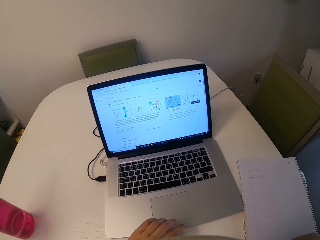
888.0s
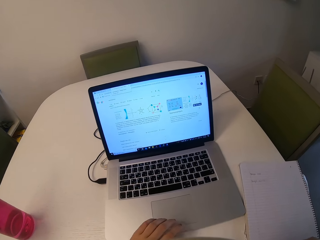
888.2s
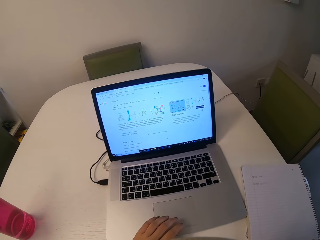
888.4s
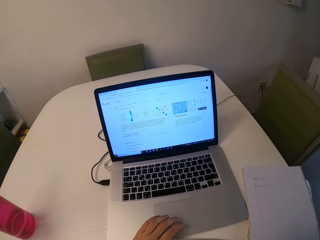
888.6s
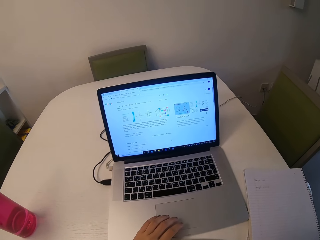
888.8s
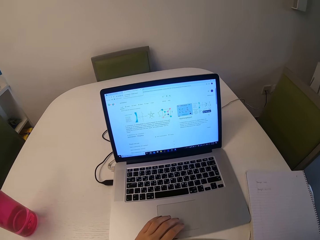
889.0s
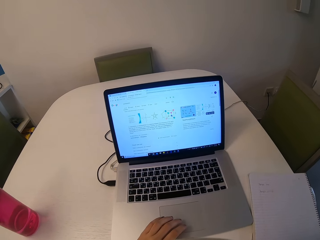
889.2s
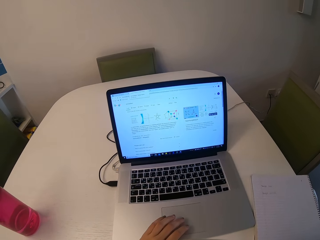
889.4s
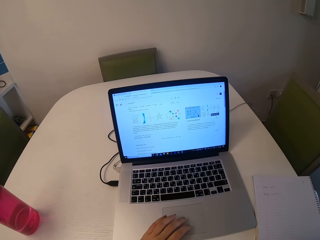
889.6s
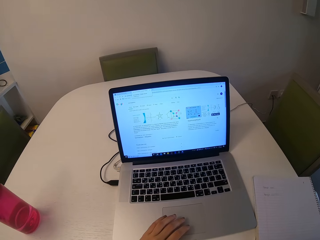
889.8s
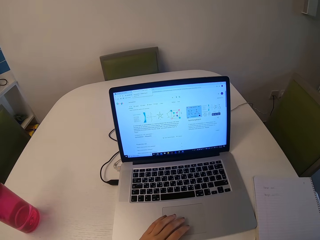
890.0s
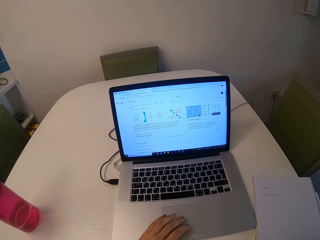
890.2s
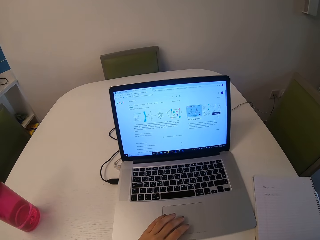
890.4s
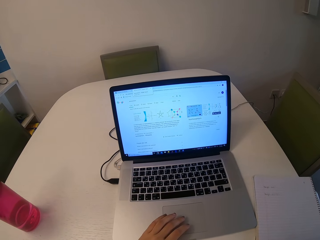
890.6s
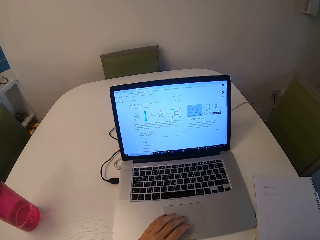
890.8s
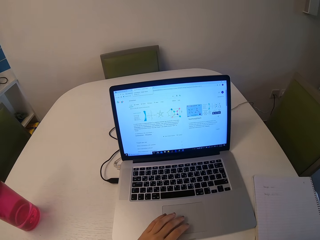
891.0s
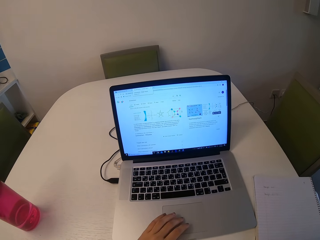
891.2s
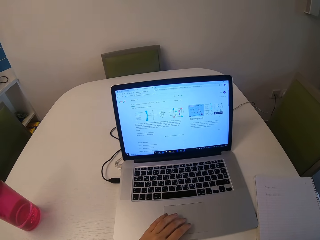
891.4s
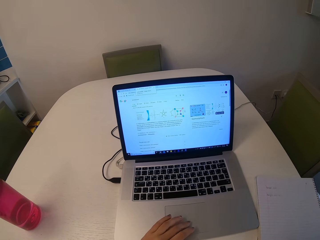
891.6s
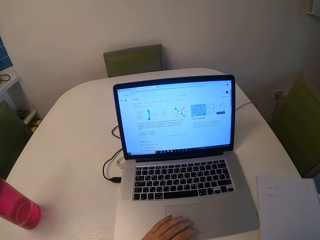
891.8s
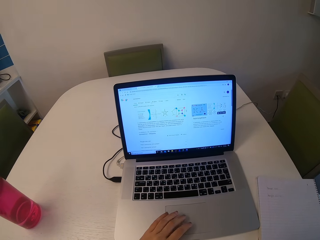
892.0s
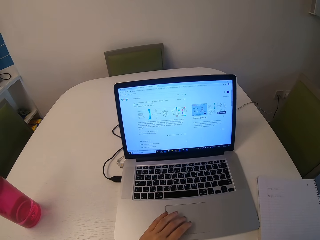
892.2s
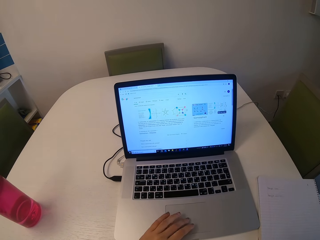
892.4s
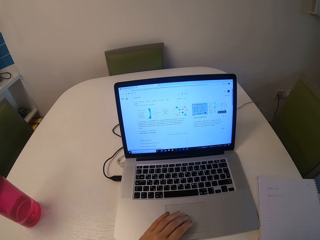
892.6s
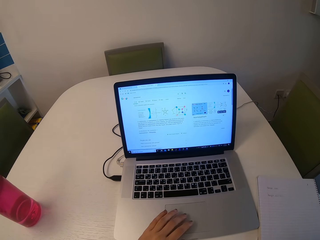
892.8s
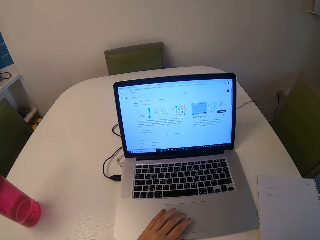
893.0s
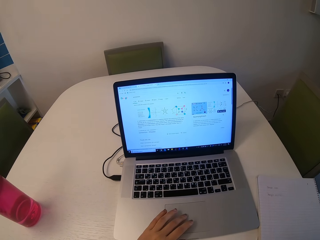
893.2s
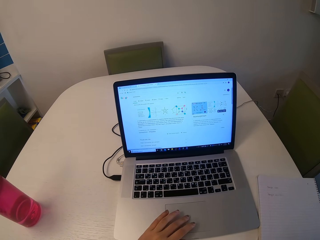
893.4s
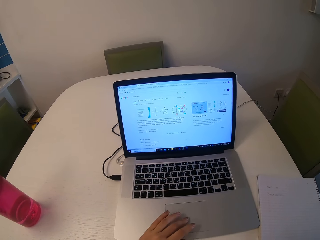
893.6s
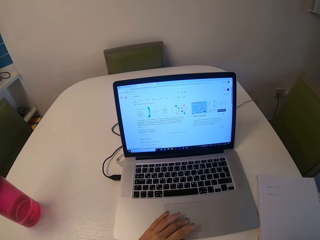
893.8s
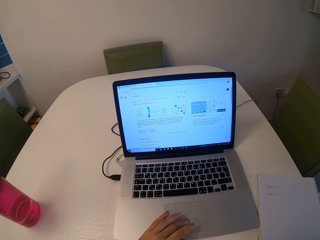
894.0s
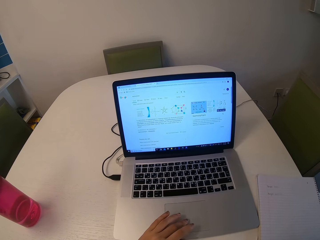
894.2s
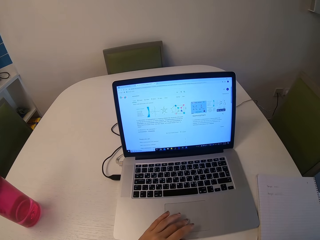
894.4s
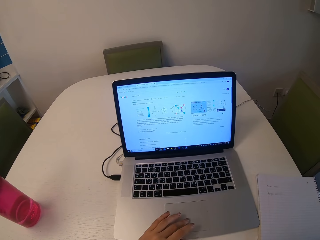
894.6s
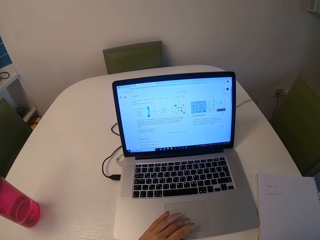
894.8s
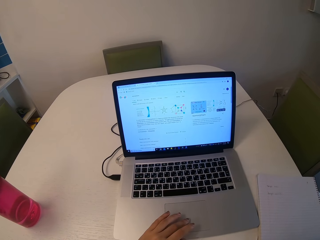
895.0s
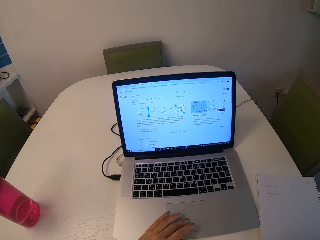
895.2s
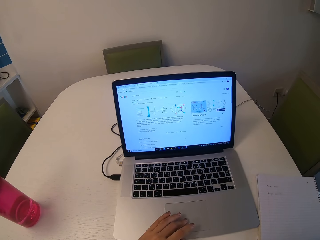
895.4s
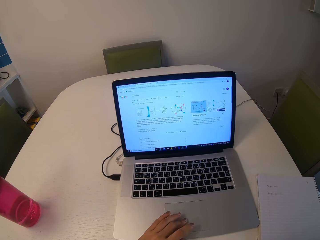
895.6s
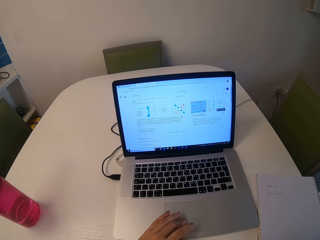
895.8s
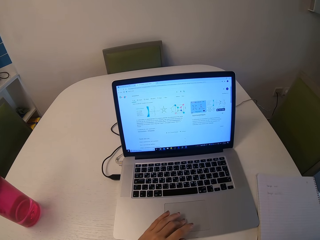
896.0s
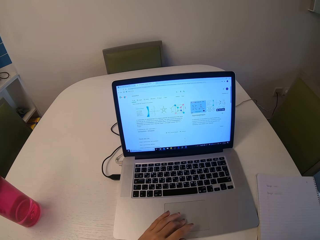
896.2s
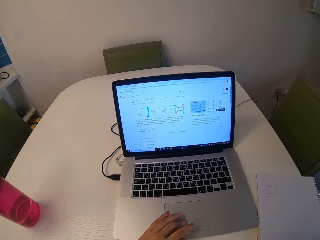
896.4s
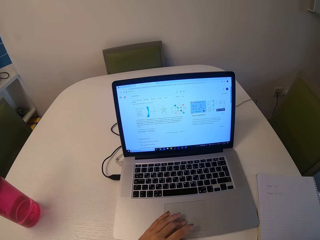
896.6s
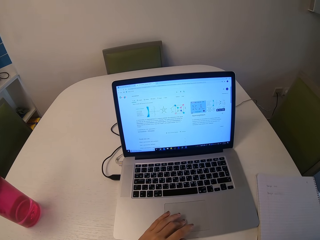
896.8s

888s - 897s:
The camera wearer scrolls the laptop. They read through the document.

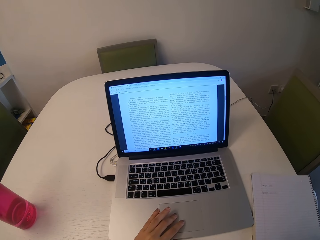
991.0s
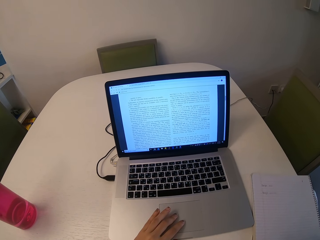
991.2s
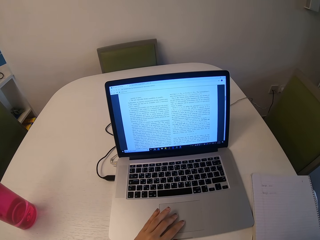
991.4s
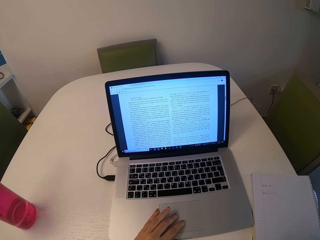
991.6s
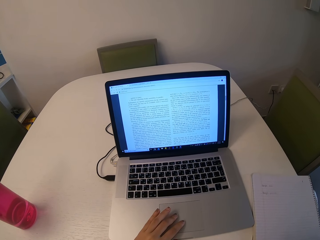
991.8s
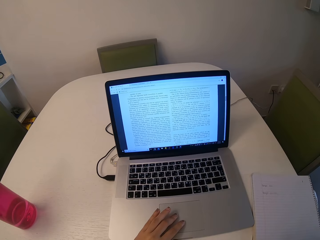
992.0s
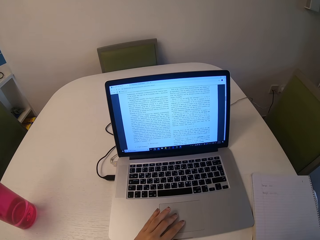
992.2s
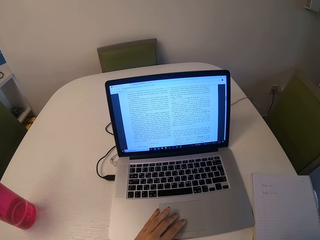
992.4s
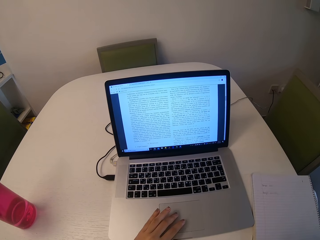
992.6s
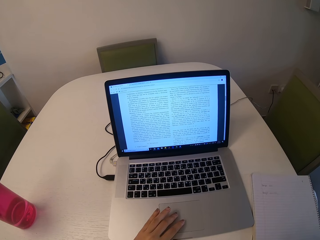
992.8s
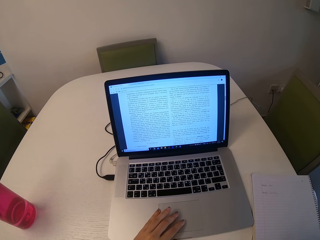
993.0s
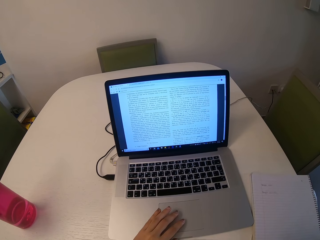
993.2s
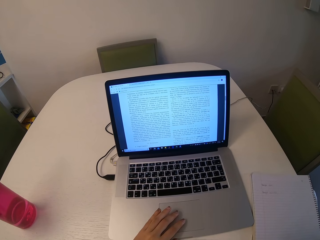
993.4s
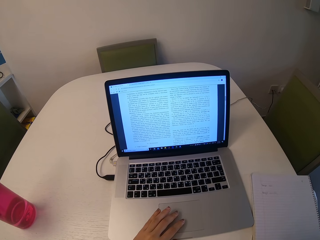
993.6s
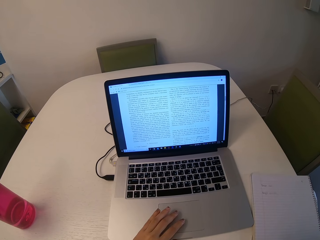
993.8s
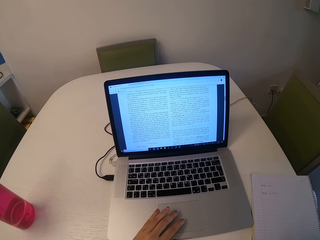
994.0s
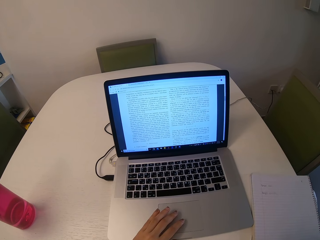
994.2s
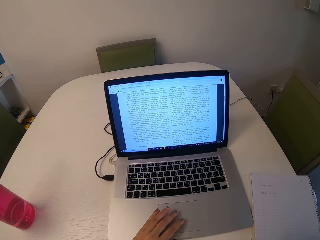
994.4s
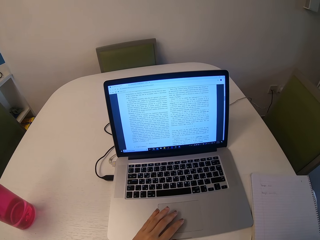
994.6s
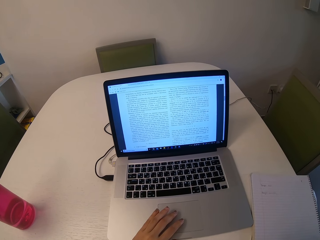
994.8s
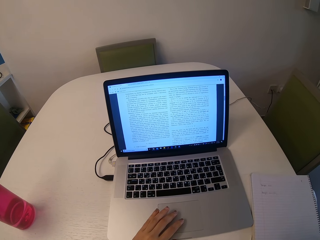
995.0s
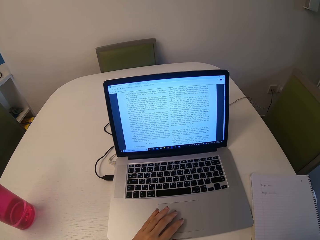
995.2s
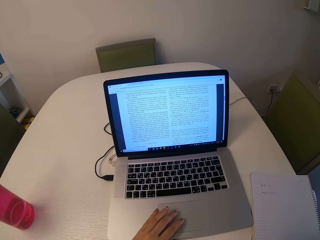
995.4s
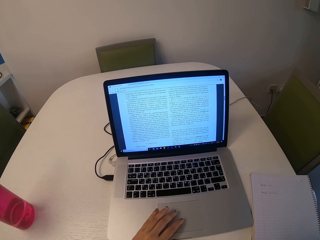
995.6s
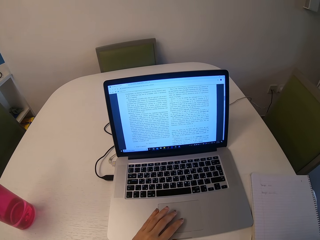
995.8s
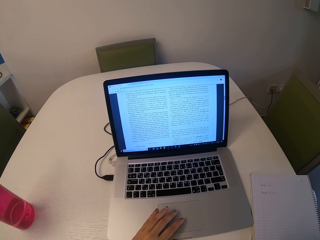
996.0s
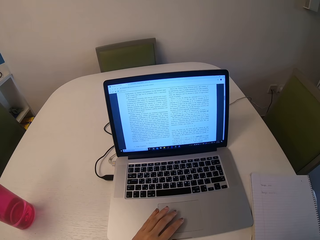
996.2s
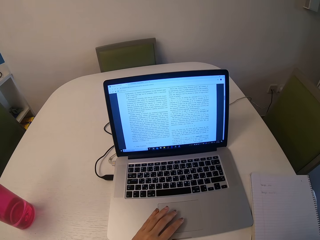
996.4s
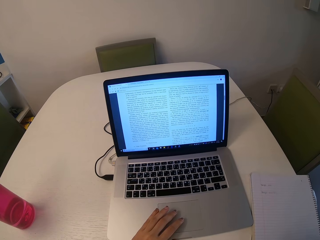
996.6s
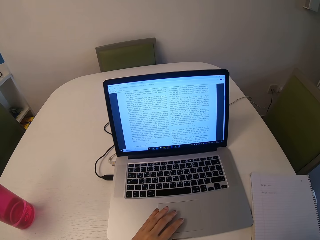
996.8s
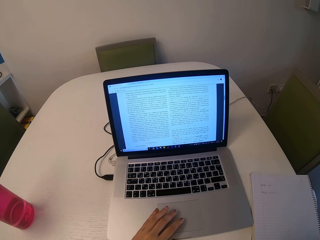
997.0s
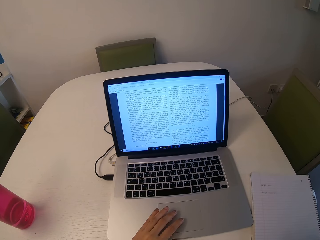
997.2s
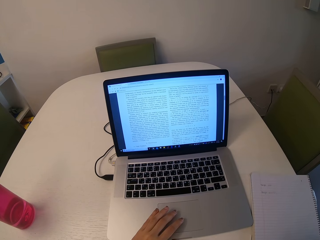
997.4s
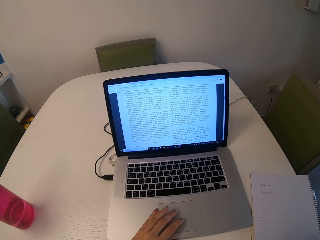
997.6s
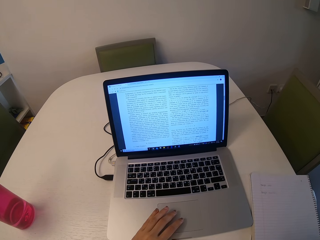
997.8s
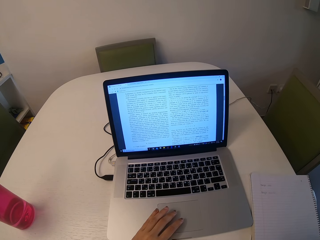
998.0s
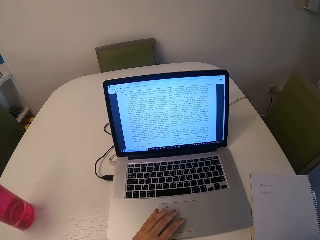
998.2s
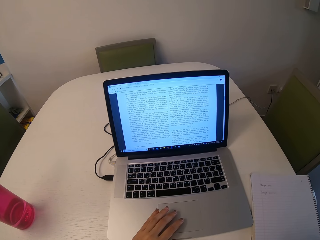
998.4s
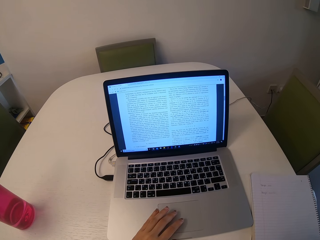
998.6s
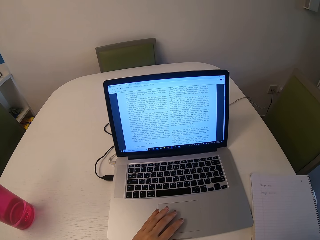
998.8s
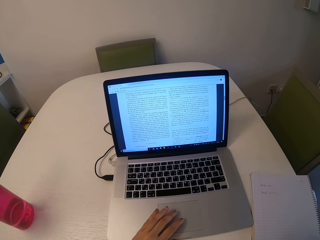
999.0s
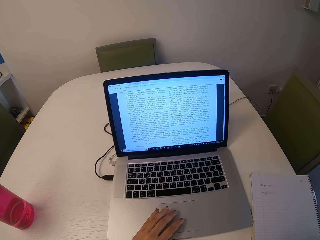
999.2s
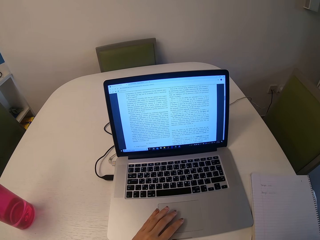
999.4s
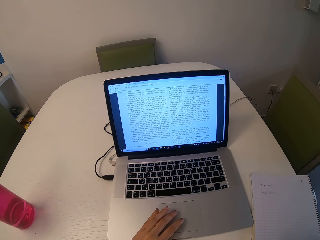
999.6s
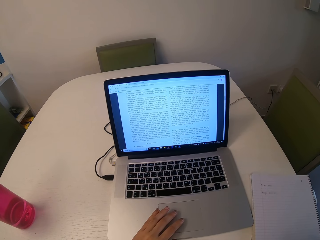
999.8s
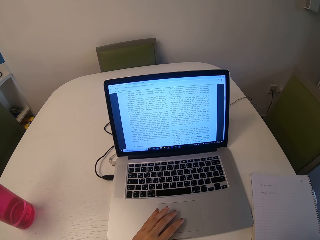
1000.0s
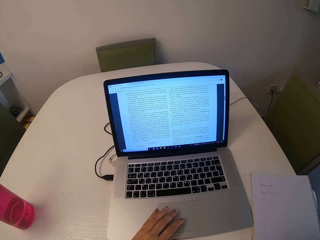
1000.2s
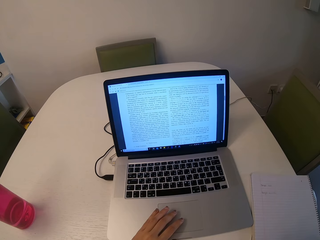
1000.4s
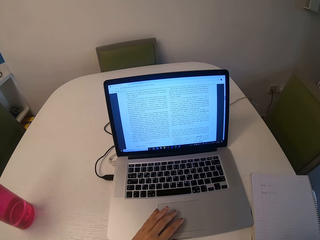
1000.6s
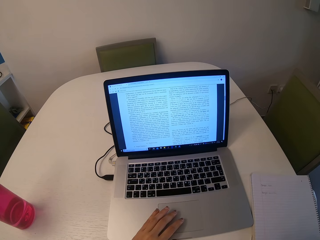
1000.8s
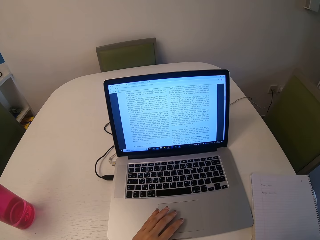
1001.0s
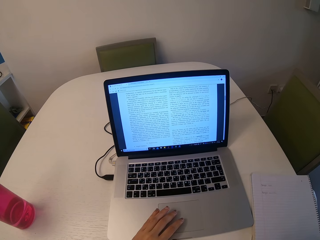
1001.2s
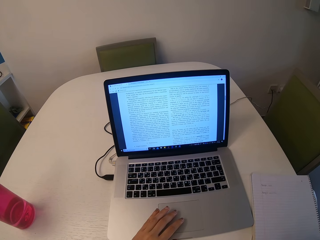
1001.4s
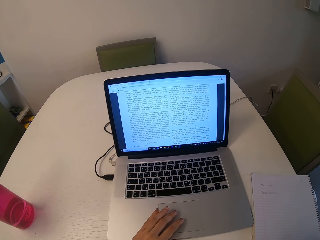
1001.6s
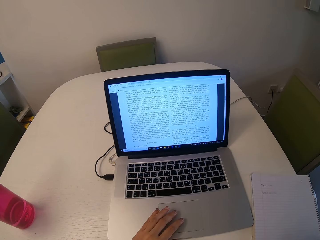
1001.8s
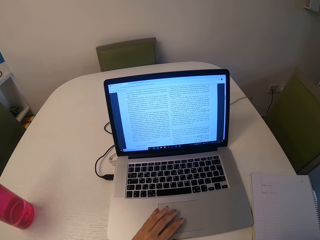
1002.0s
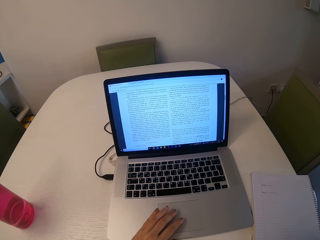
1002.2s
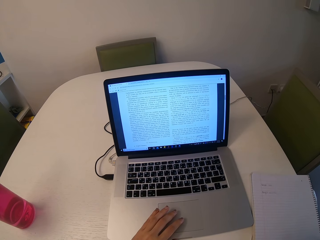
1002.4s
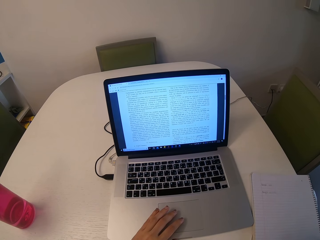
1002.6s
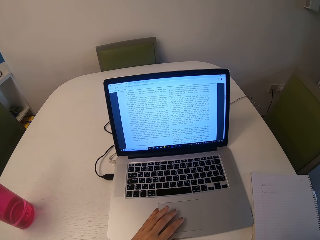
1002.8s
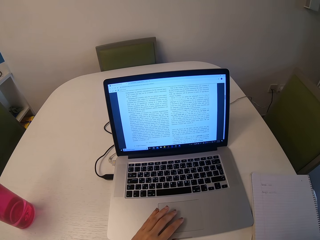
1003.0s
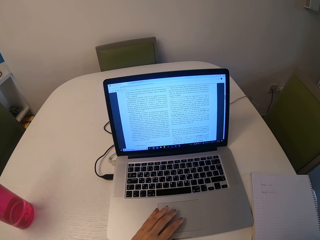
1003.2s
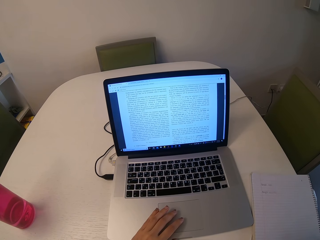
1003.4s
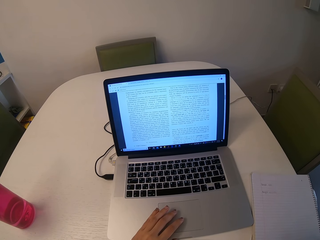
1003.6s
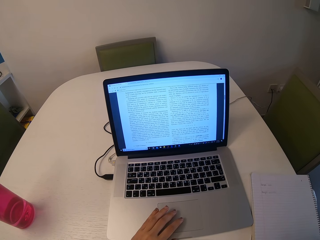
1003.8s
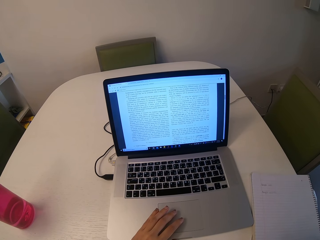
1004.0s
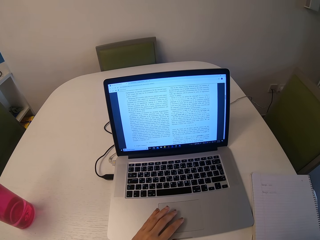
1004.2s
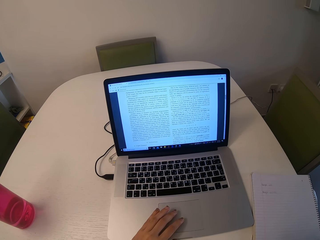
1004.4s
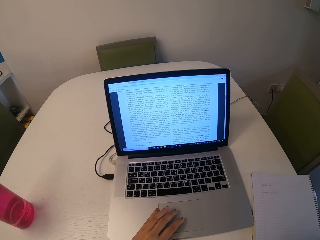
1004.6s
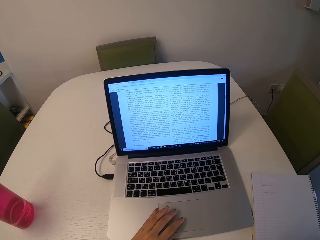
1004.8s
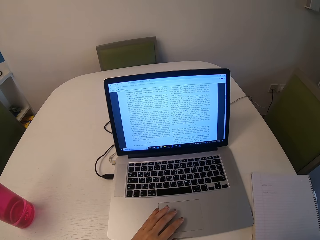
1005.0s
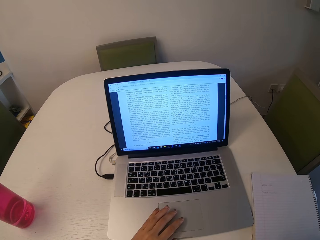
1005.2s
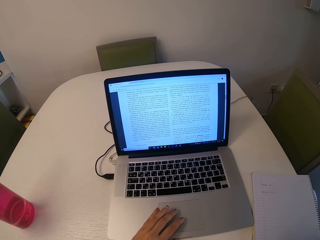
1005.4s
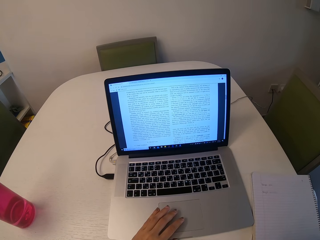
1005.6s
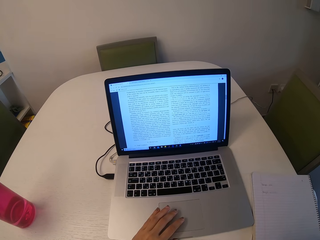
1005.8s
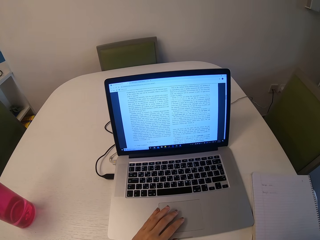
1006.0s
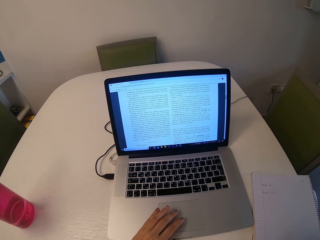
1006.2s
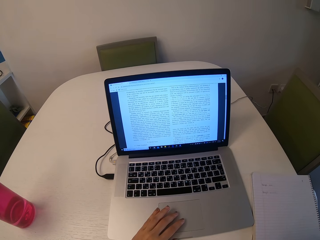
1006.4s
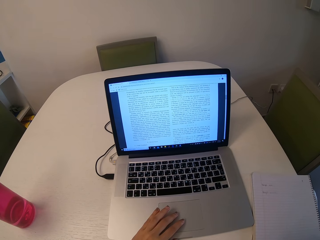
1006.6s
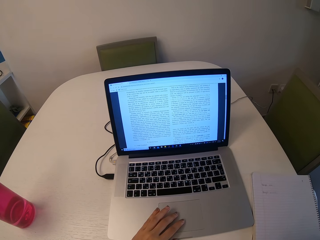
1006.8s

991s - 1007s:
The camera wearer scrolls the document on the touchpad. They read through the document.
